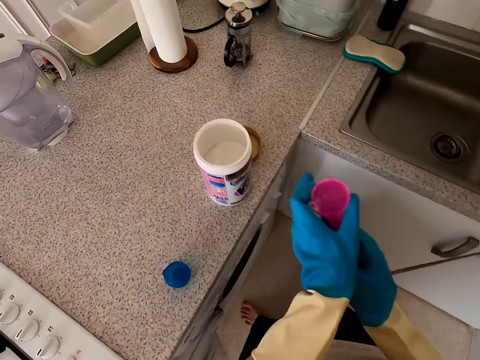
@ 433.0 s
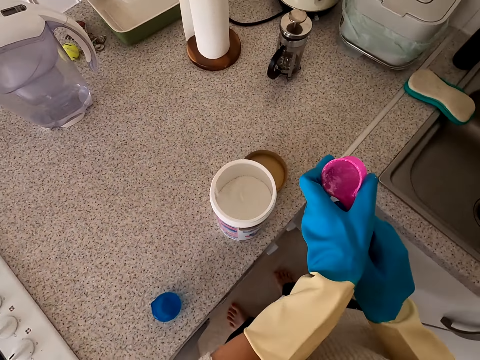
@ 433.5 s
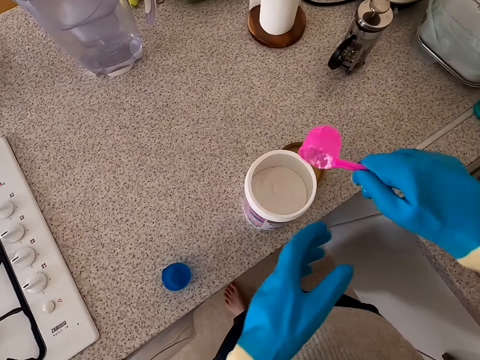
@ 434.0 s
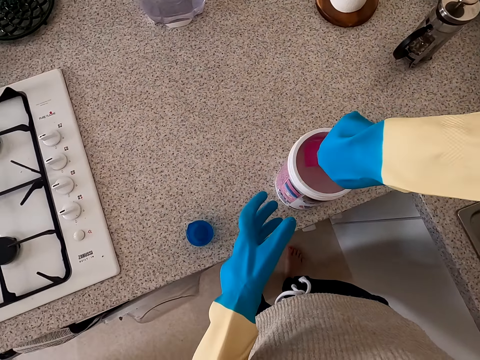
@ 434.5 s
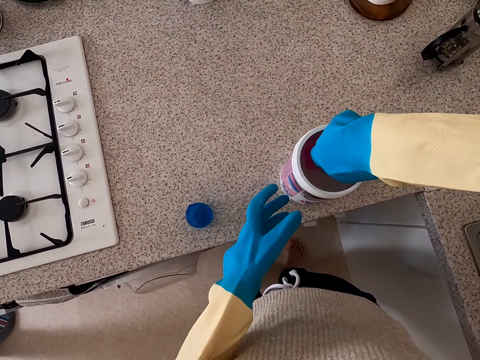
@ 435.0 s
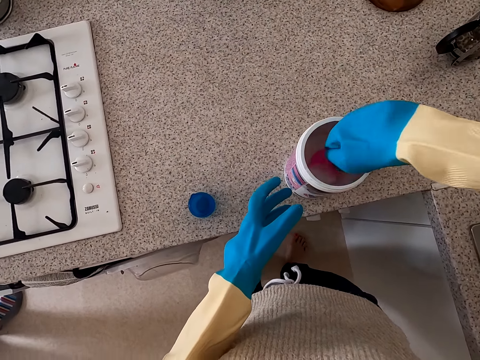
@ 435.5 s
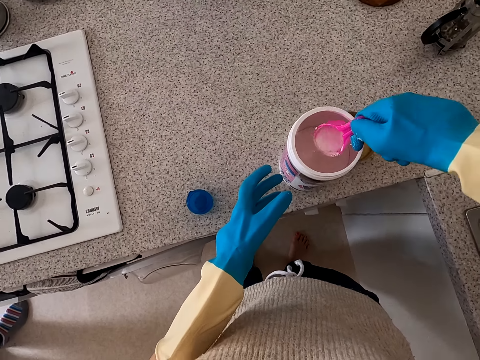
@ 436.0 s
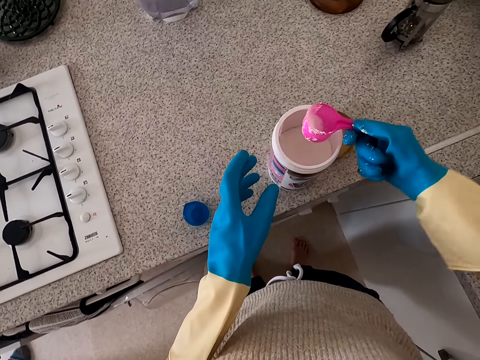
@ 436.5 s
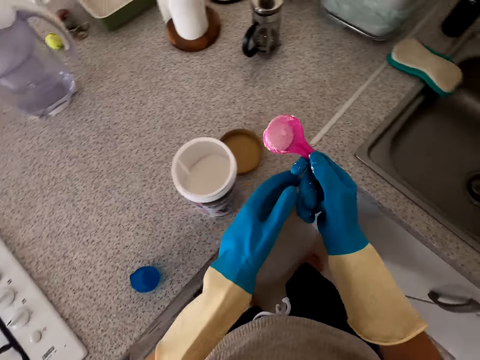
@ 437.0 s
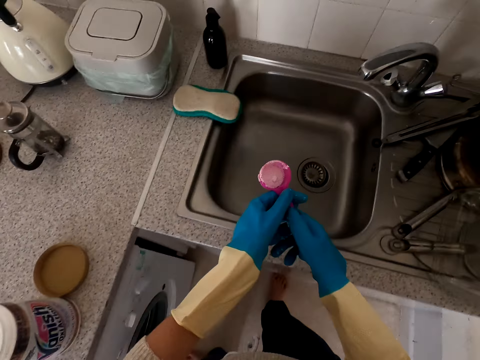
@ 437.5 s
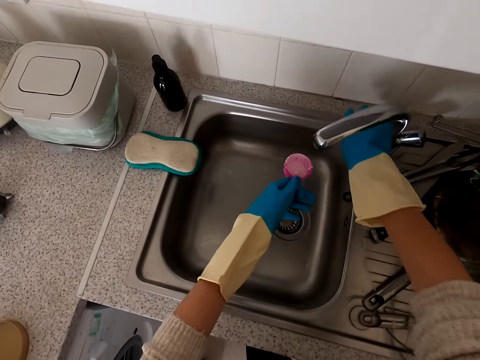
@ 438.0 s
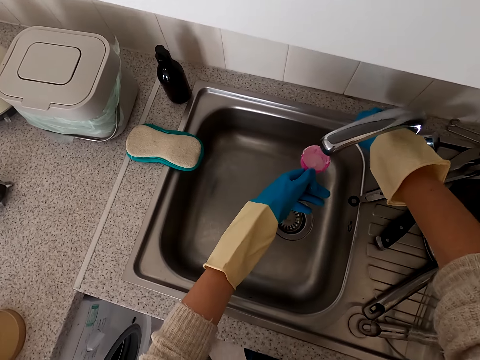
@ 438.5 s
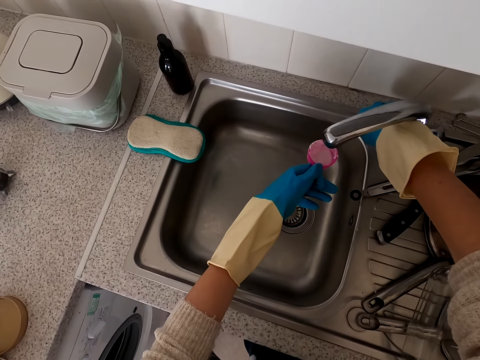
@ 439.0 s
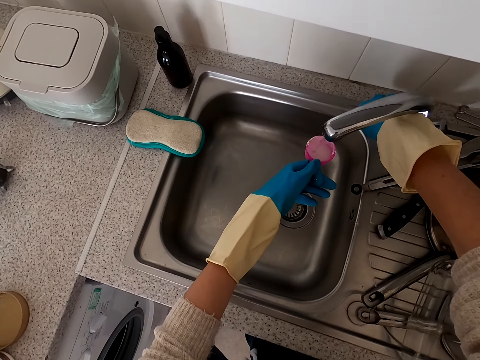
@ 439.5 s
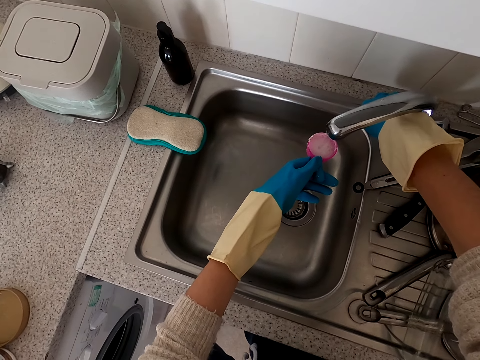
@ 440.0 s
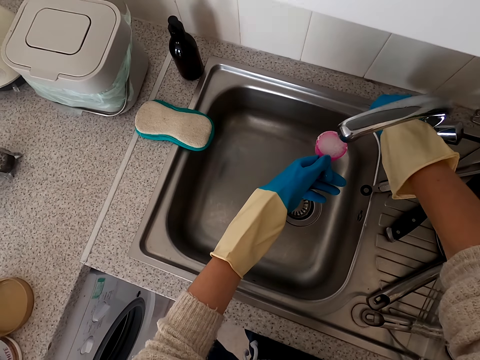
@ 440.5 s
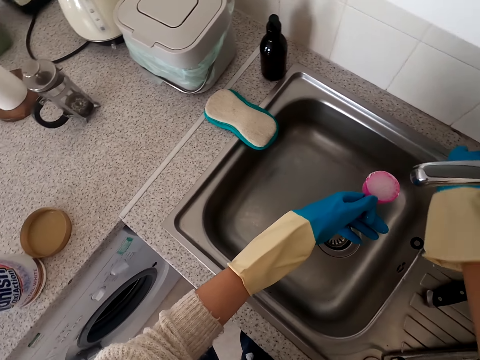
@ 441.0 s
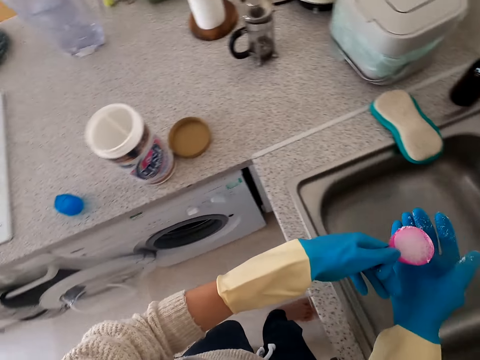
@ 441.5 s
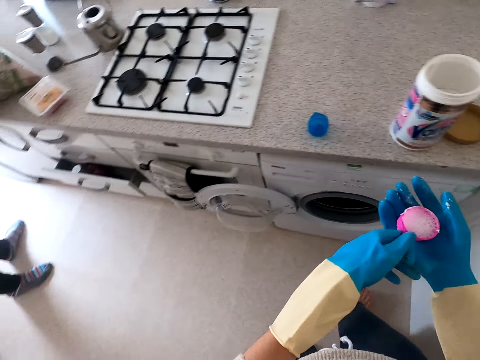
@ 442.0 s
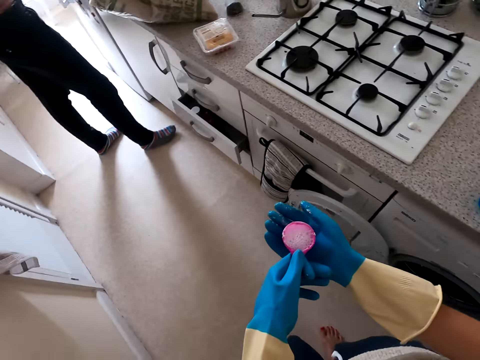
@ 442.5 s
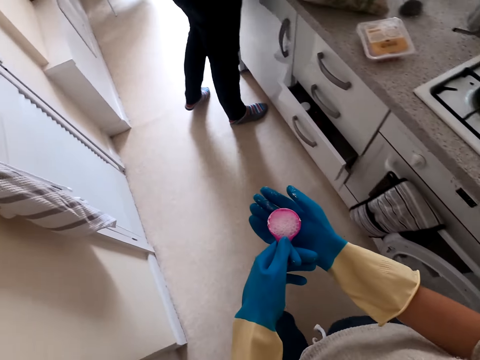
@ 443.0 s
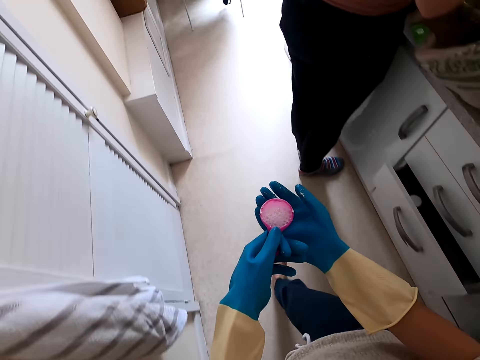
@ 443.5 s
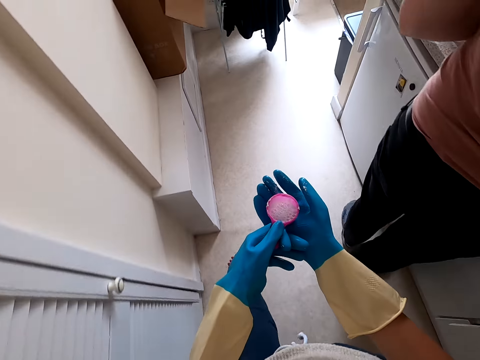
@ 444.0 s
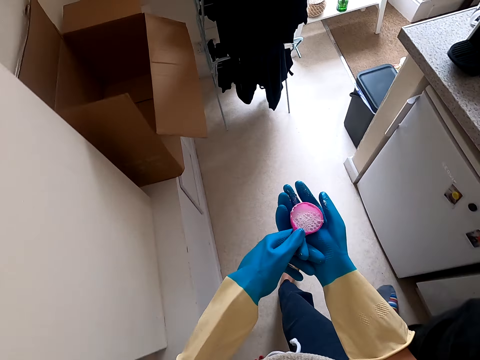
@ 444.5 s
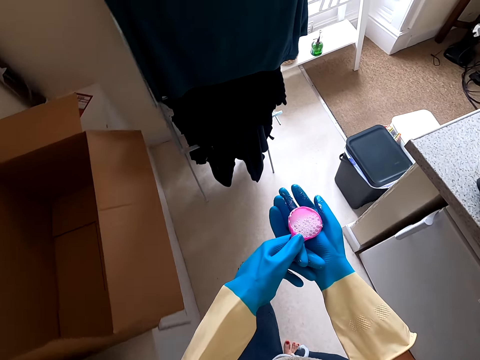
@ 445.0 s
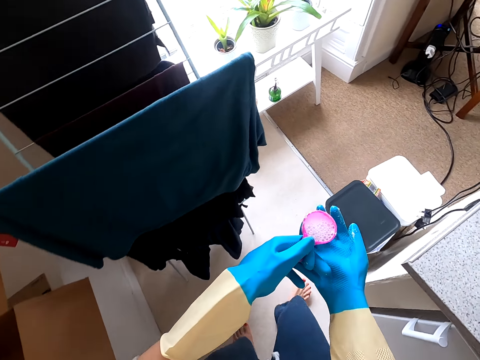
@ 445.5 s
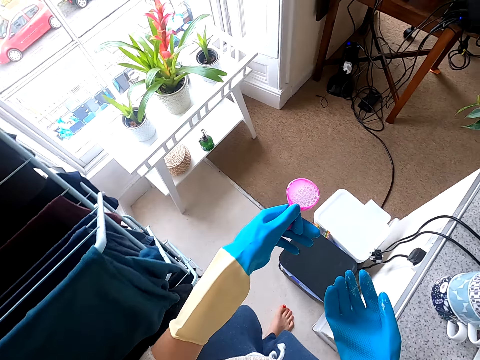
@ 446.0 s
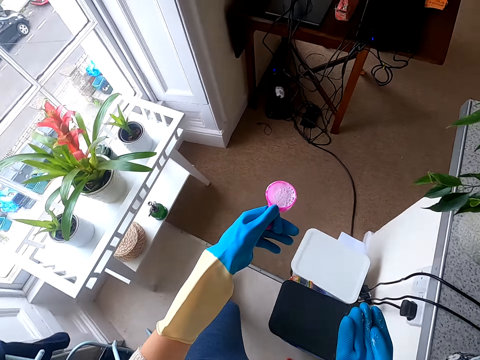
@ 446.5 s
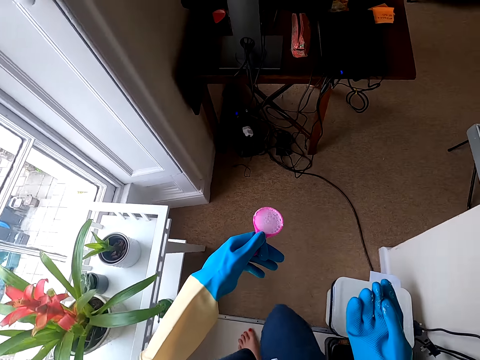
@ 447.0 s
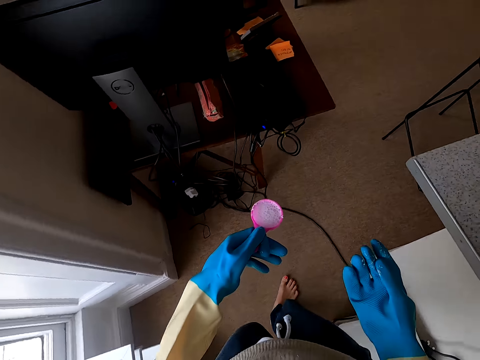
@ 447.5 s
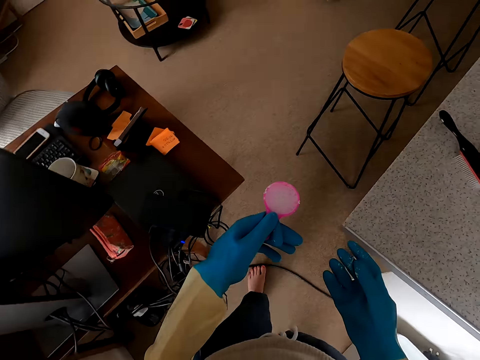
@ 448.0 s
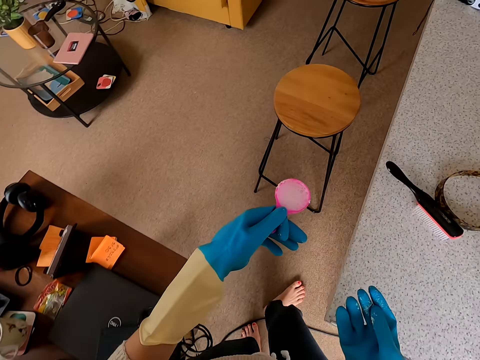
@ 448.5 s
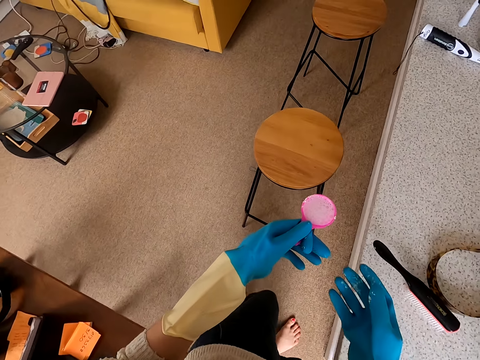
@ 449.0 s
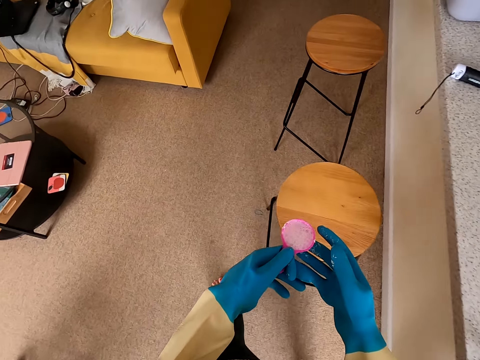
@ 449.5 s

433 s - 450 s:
The camera wearer collects soap in the plastic spatula. They open the water tap, put water in something, and close the tap. They walk towards the living room.

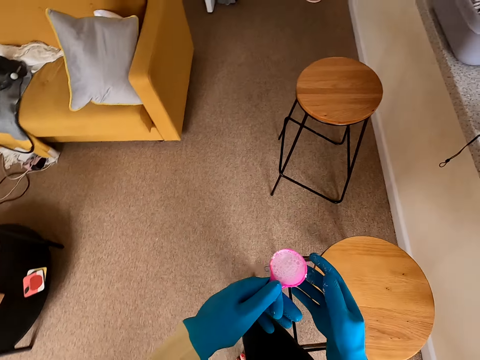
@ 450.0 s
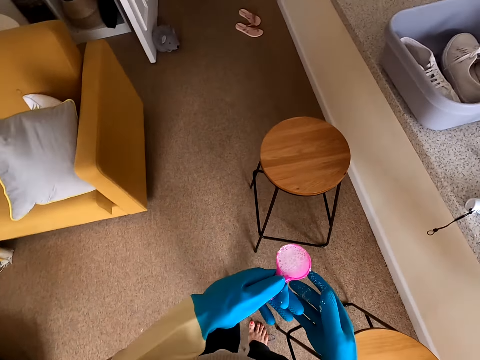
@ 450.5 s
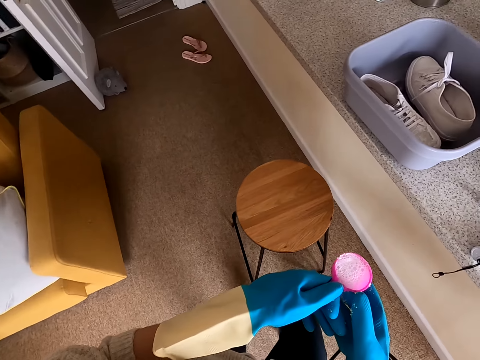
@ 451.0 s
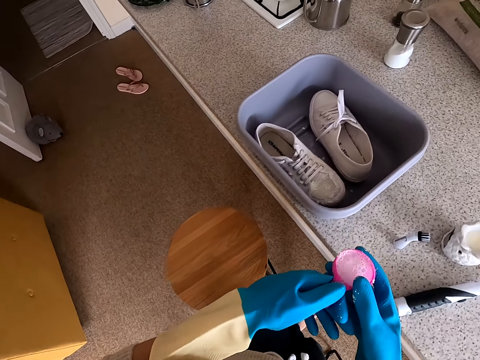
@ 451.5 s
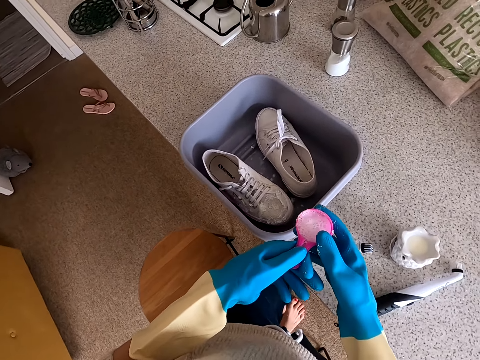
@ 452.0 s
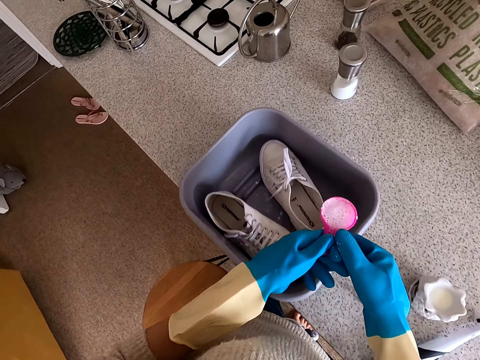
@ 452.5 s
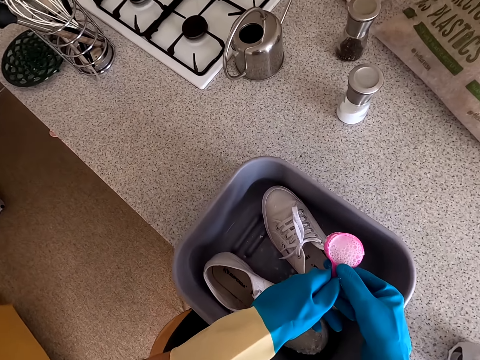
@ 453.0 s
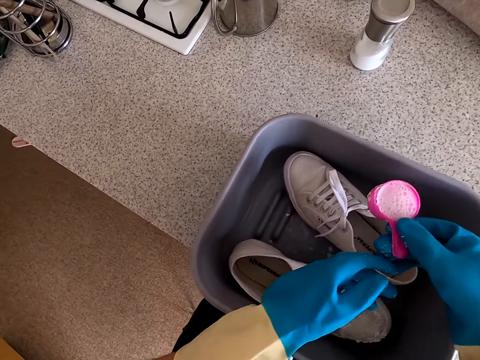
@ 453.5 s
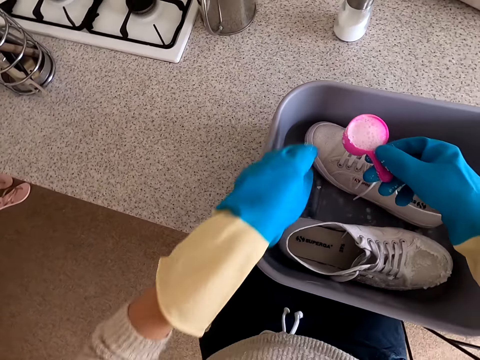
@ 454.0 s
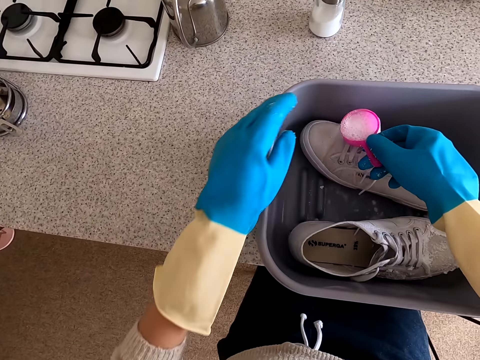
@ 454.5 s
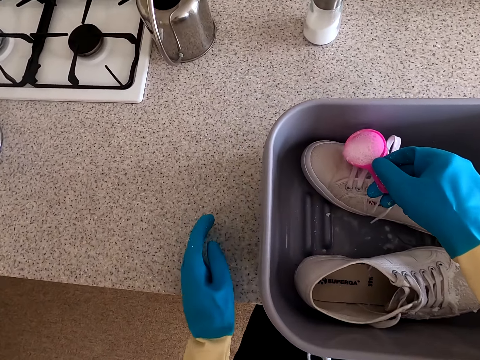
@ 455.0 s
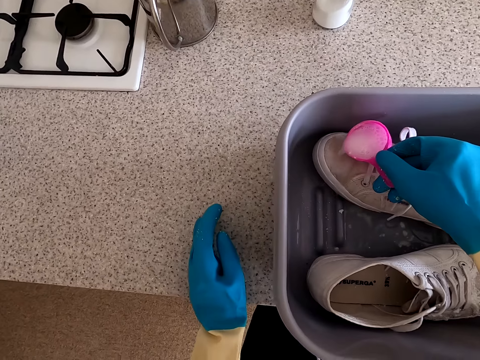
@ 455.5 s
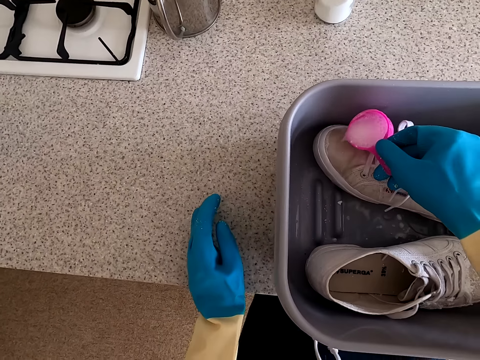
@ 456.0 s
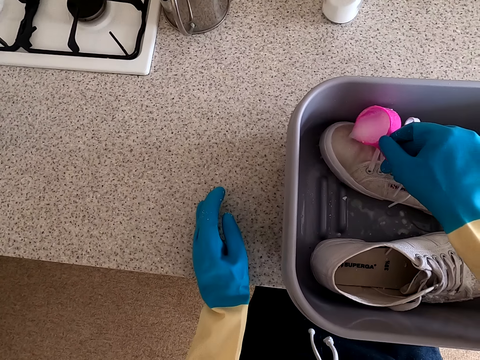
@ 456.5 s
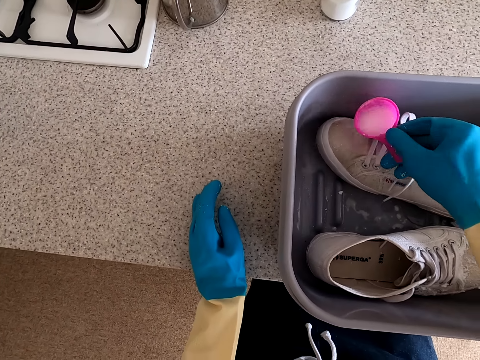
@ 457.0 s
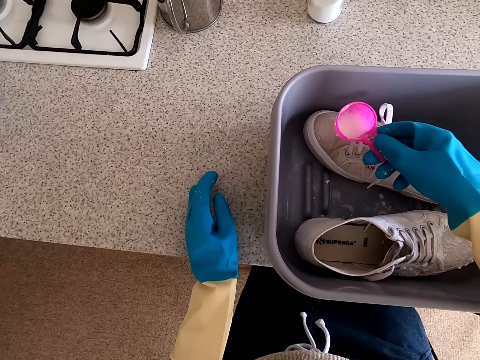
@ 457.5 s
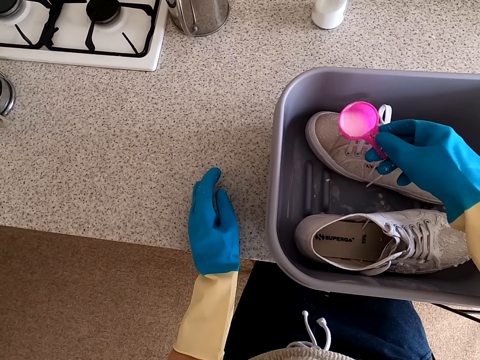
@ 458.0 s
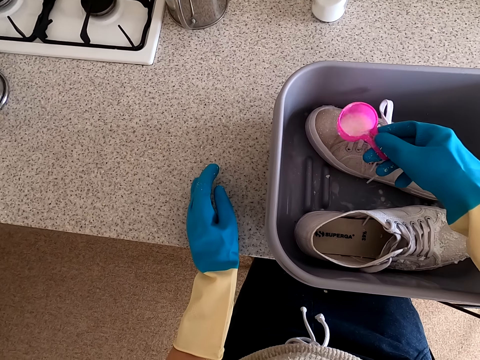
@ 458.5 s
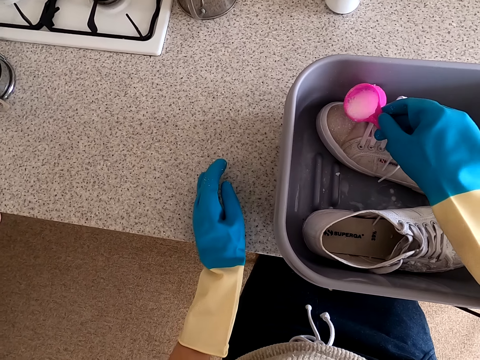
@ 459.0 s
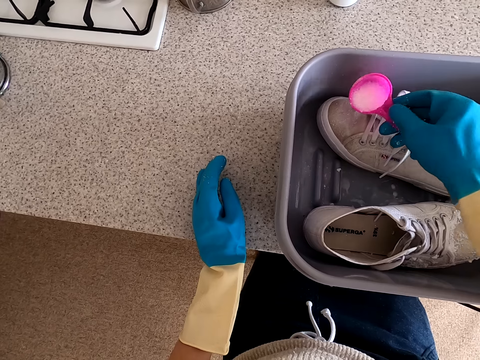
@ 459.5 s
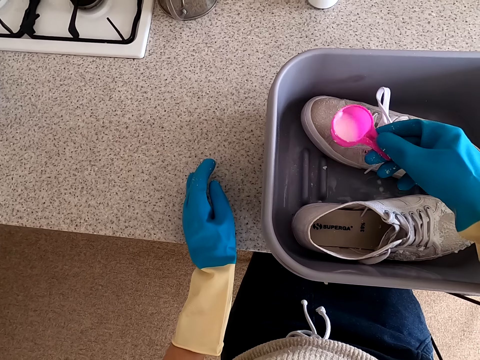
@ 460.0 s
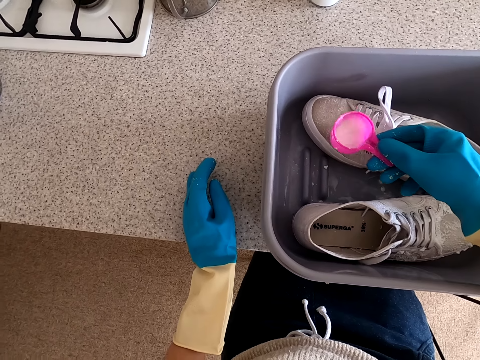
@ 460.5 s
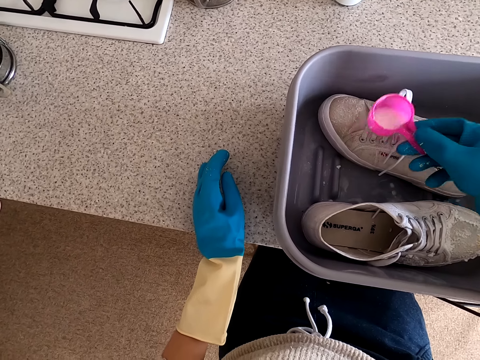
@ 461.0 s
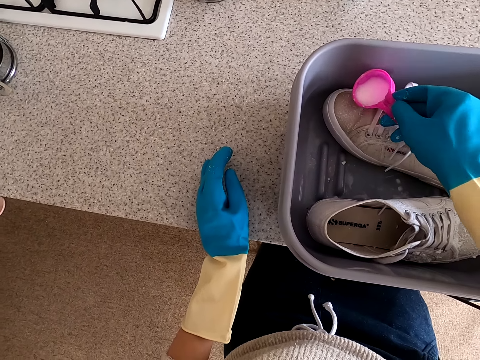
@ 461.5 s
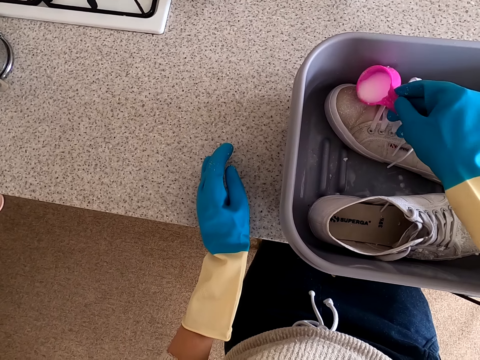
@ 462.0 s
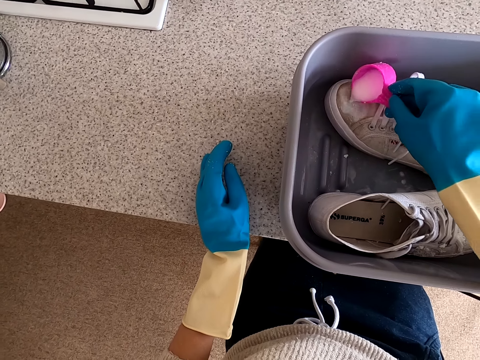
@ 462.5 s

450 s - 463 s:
The camera wearer applies soap to the shoe.
